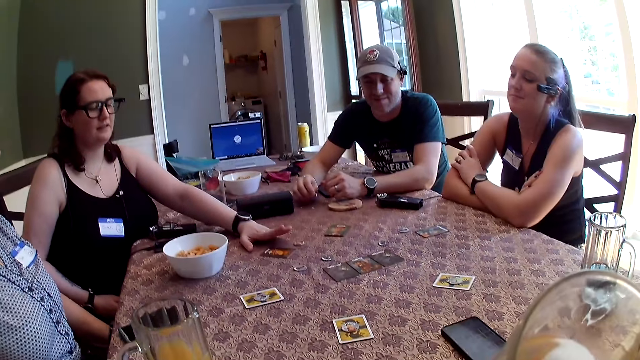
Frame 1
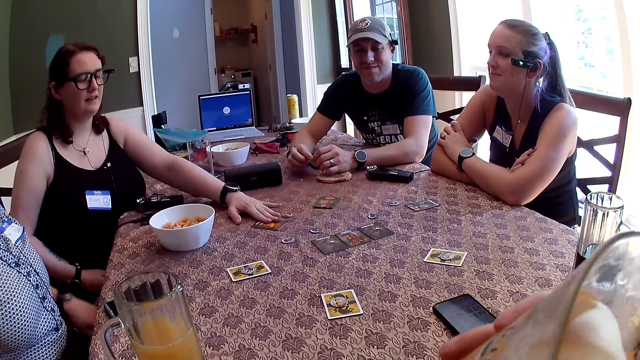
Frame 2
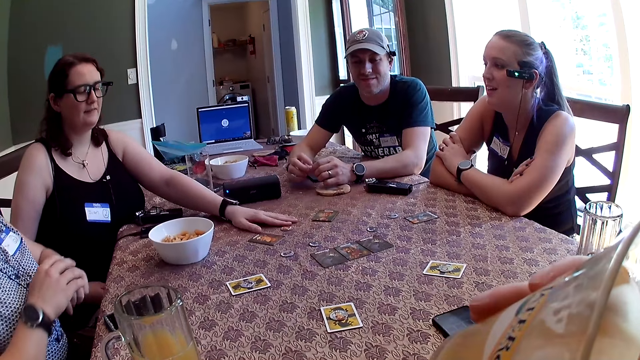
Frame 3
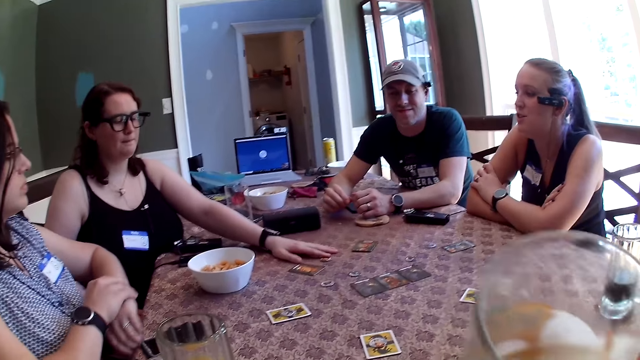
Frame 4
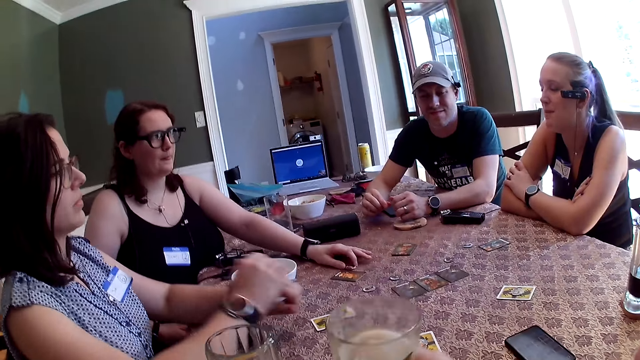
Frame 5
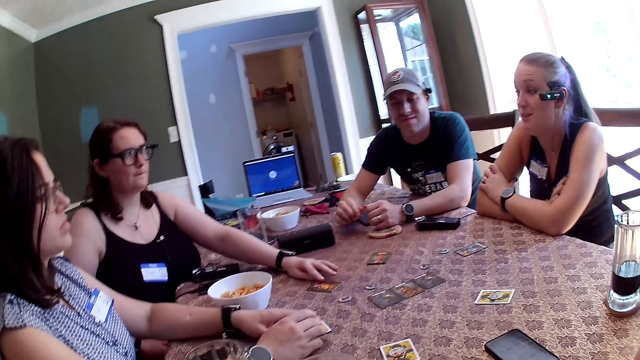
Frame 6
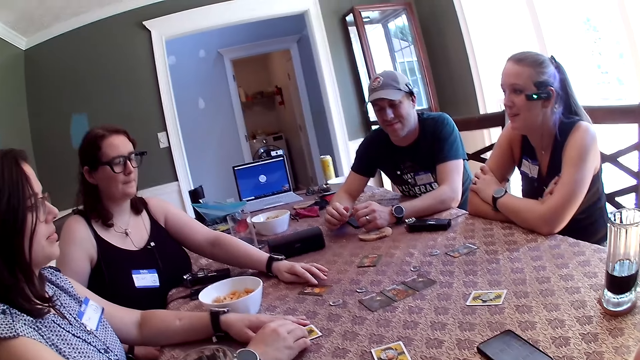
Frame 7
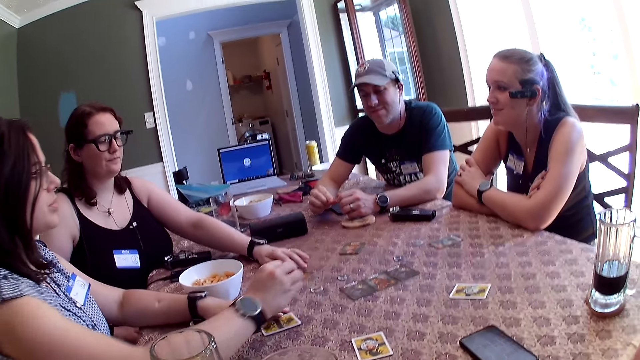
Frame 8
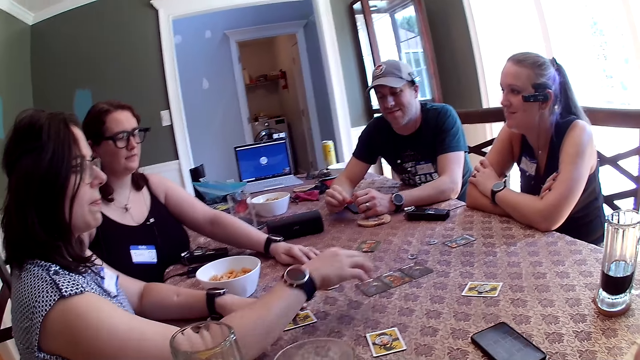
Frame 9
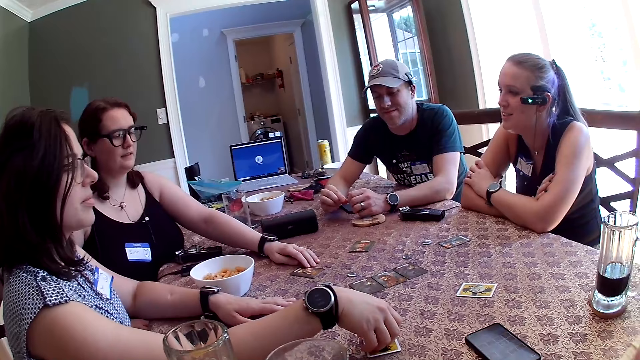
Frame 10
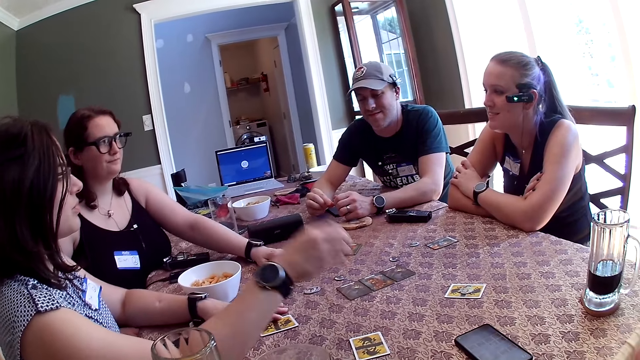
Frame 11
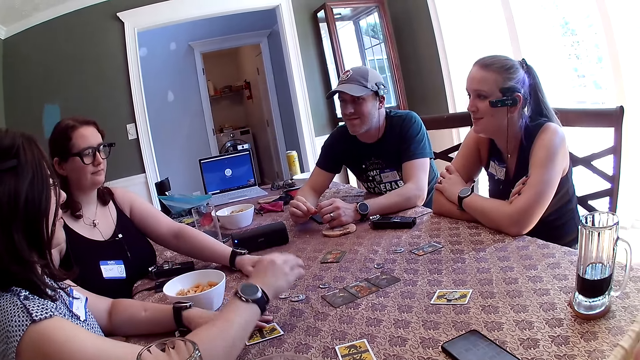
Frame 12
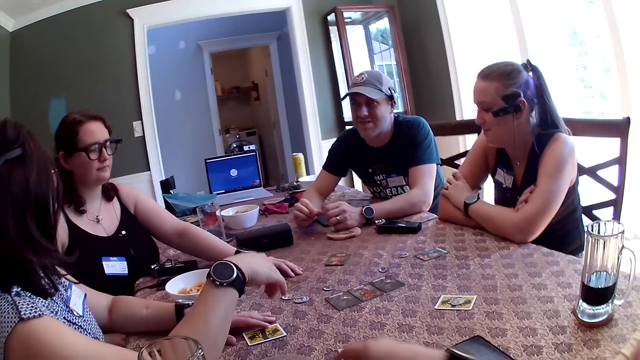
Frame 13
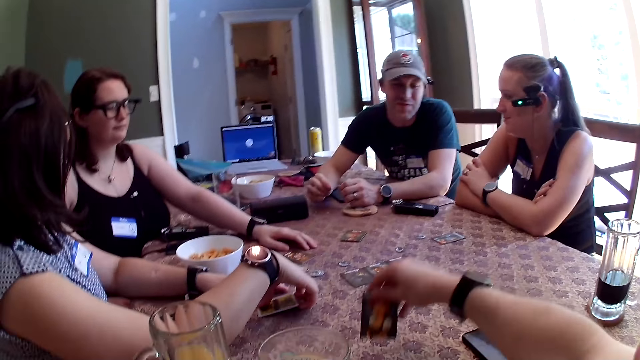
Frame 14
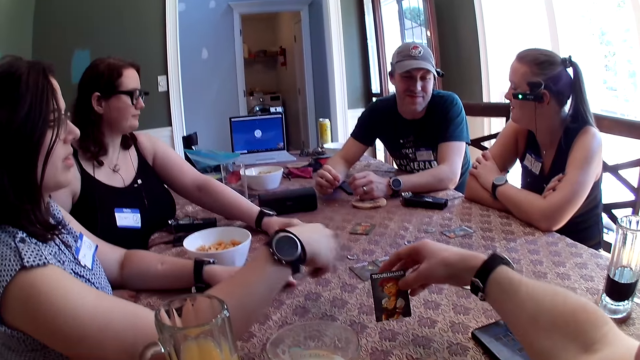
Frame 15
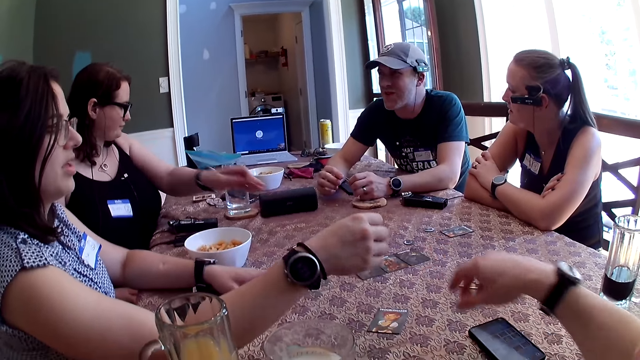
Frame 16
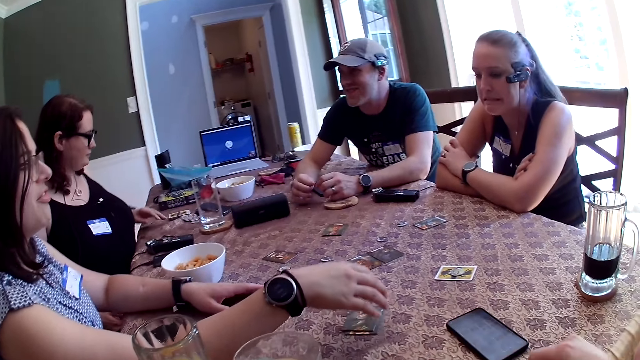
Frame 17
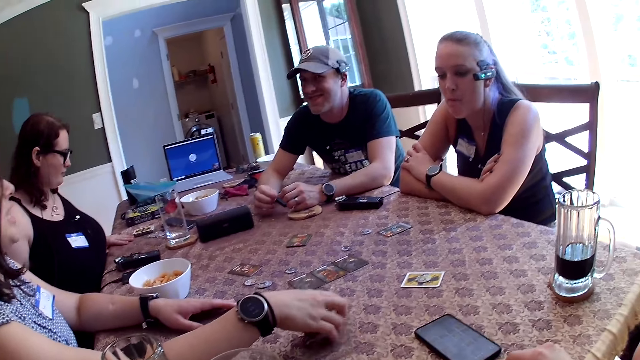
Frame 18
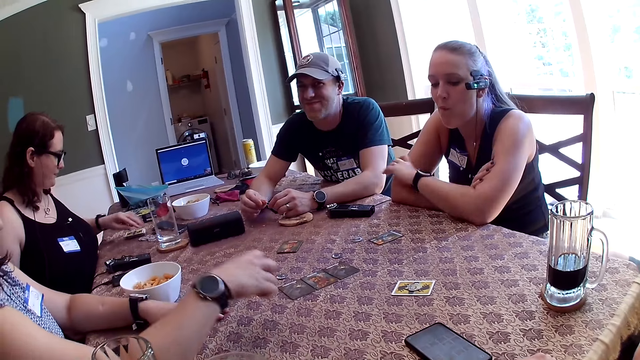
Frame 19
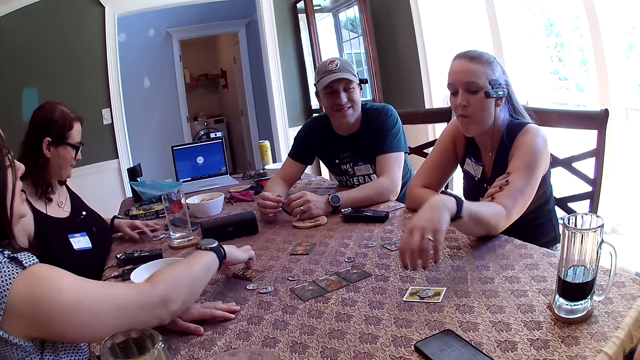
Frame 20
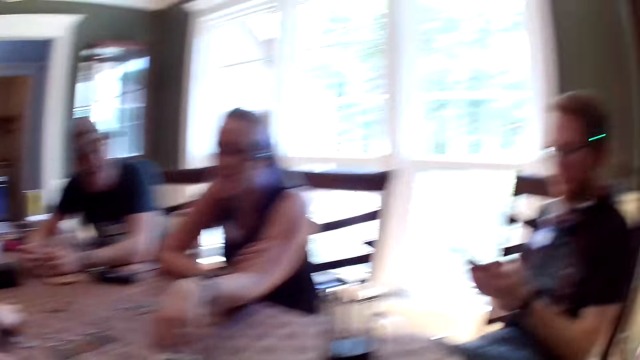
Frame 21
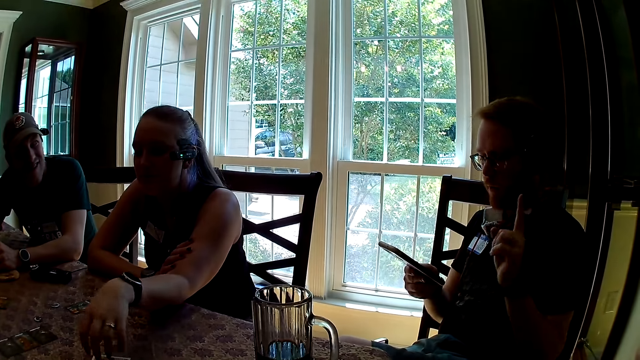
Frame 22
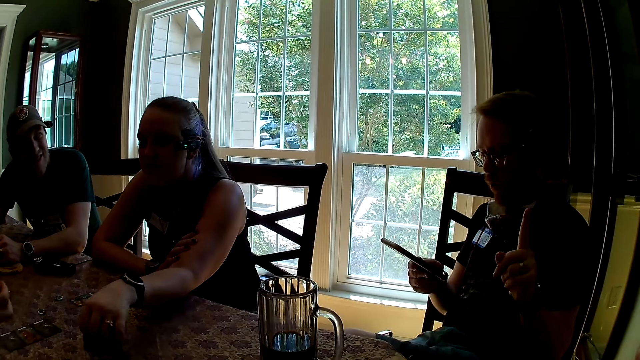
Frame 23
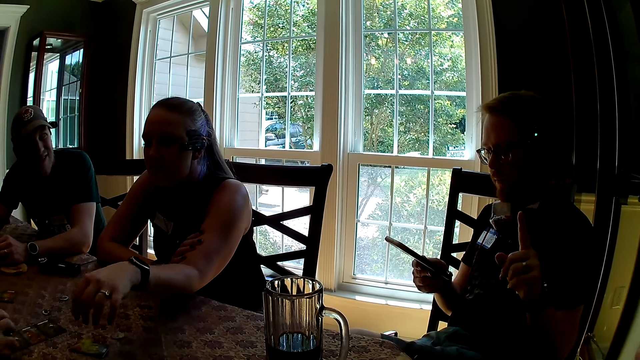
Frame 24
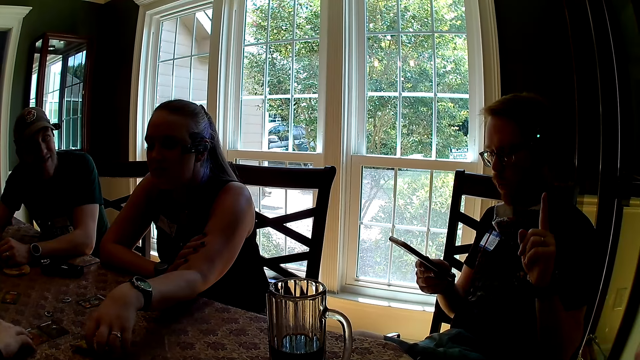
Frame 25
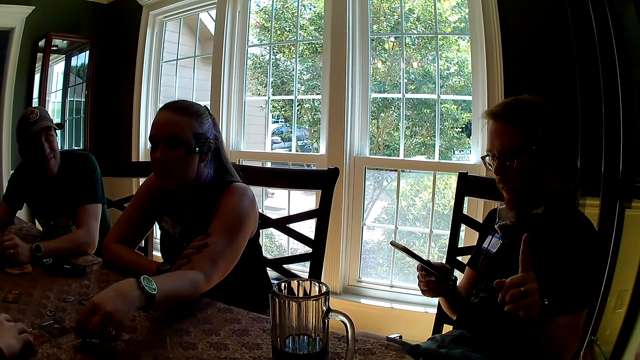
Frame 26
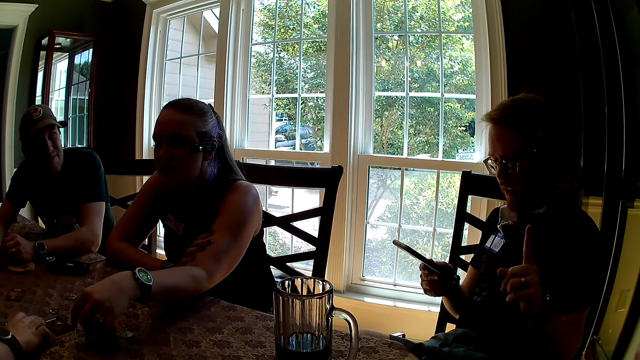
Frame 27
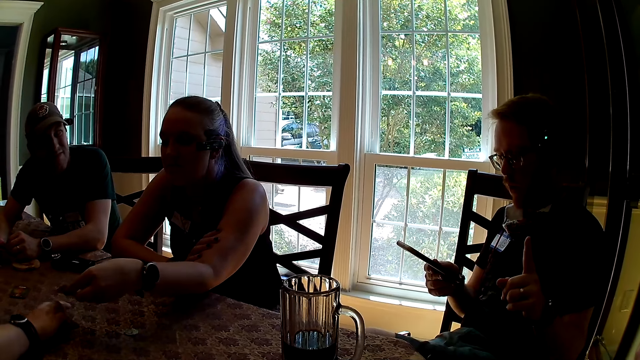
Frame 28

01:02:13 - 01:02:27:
A woman touches the role card on the table with her left hand. A man drinks from a glass cup in his right hand. The camera wearer takes a drink from the glass. The woman plays with the token on the table with her left hand. Another woman adjusts her wristwatch with her right hand. A third woman speaks to the group of people at the table. The camera wearer drops the glass cup in his right hand on the table. The second woman picks up a token on a role card with her right hand and drops the token on the table with her right hand. The camera wearer picks up the role card on the table with his right hand. The second woman picks up a role card on the table with her right hand. The camera wearer drops the role card on the table with his right hand. He holds the card in his right hand. The second woman drops the role card on the table with her right hand, speaks to the group of people at the table, and picks up two role cards on the table with her right hand. The man speaks to the group of people at the table. The first woman touches the token on the table with her left hand. The camera wearer looks around the table. The second woman picks up the role card on the table with her right hand and packs some role cards on the table with her right hand. The third woman picks up the role card on the table with her right hand.

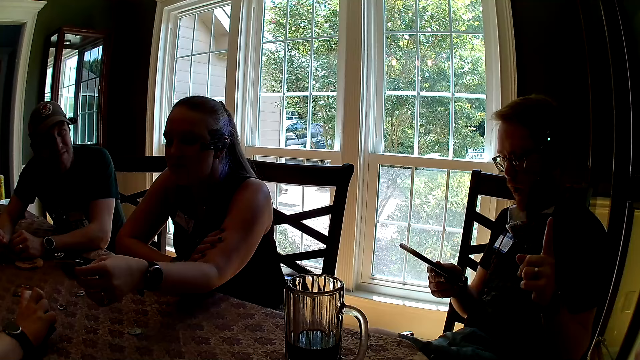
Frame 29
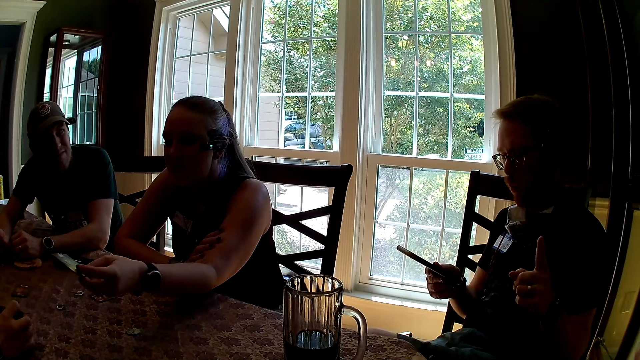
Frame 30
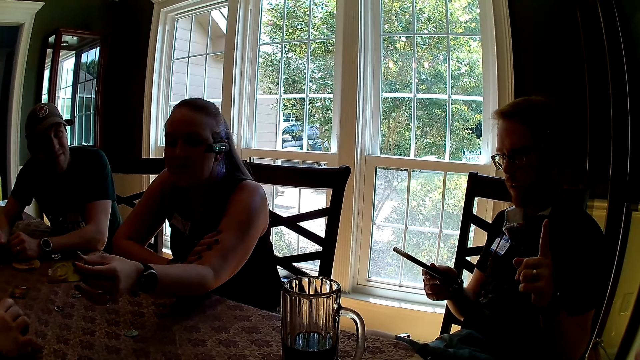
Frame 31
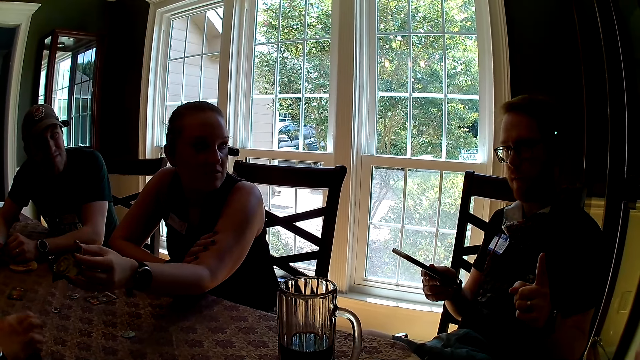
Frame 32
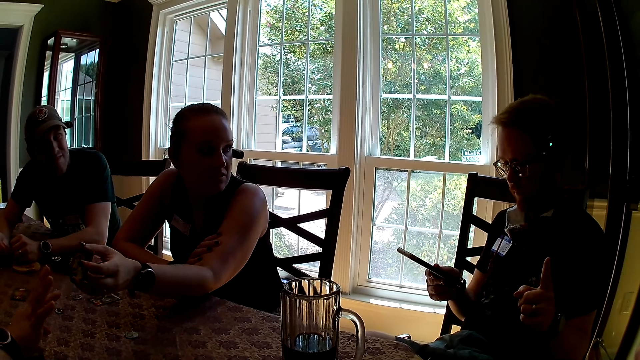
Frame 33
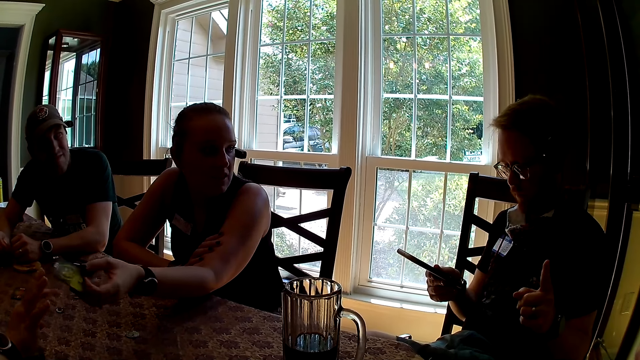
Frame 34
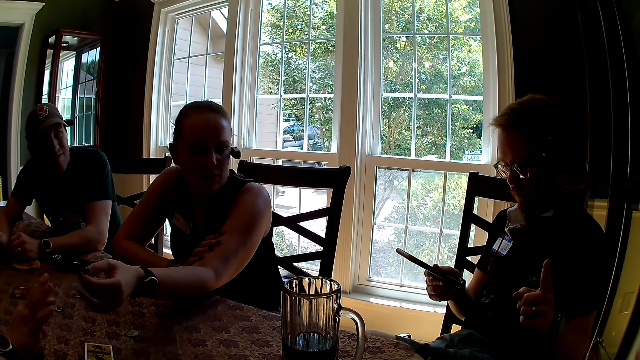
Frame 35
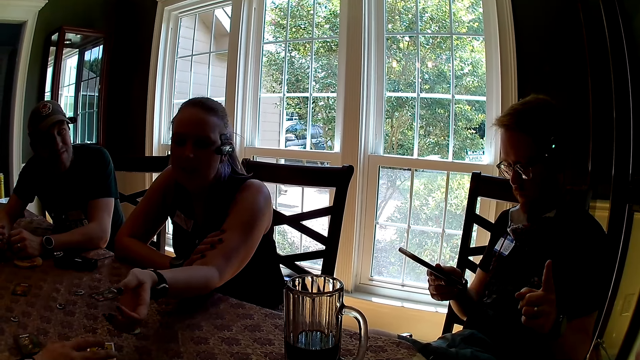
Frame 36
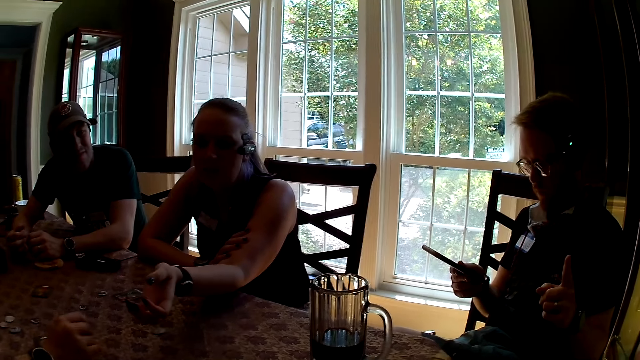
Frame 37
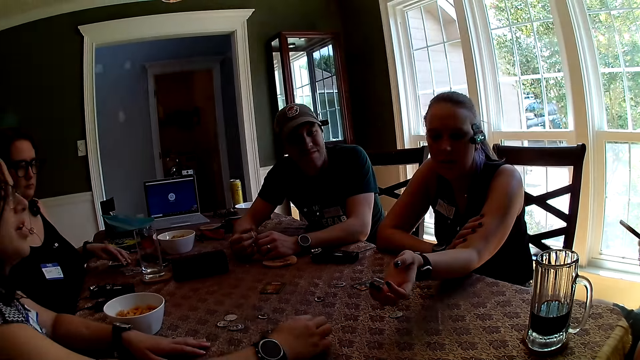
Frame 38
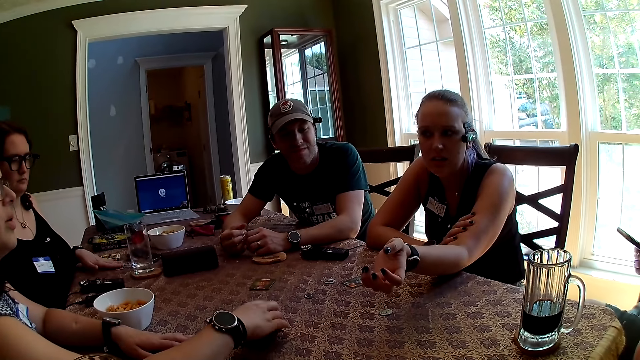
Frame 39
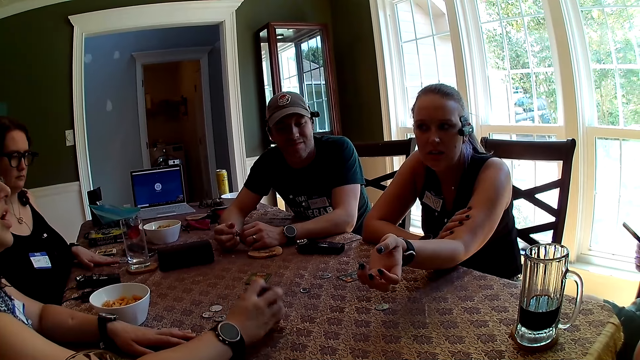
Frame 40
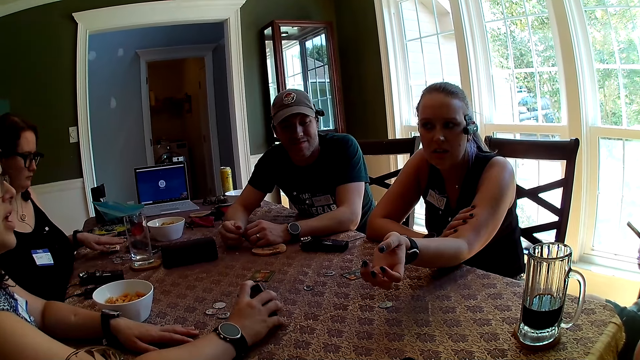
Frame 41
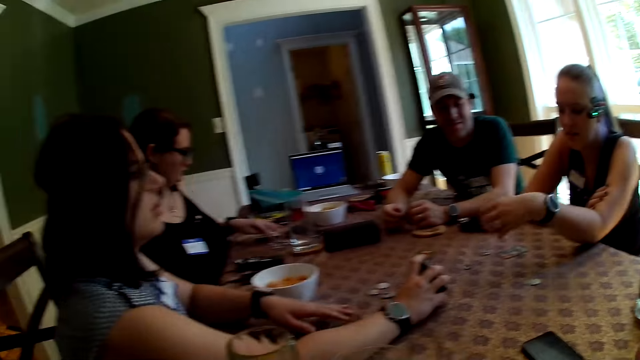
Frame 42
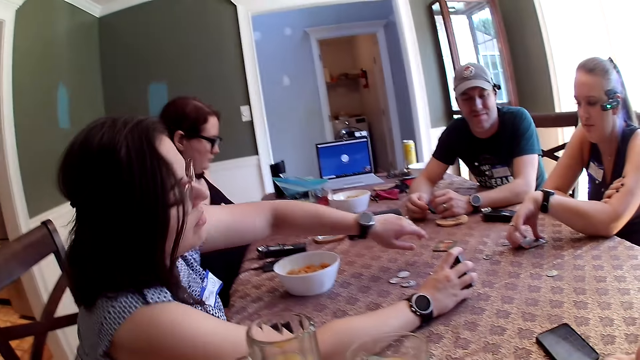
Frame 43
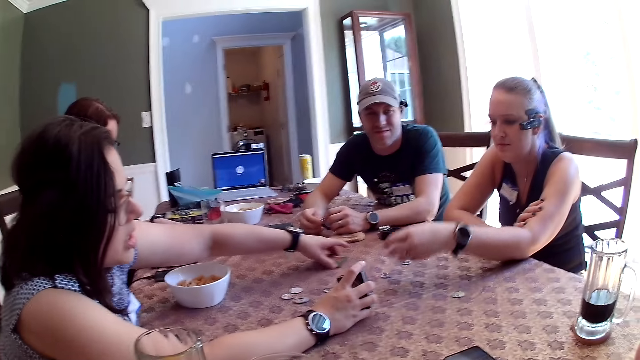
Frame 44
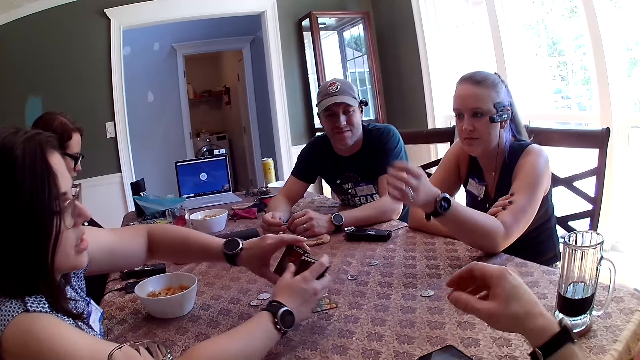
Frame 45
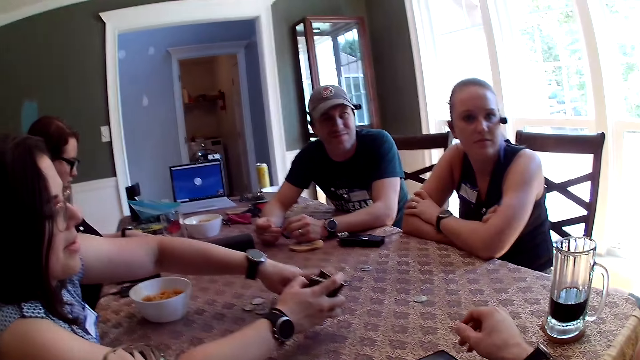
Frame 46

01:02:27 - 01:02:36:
The woman speaks to the man. The woman picks up a role card on the table with her right hand, drops the role card on a pack of role cards with her right hand, and picks up the pack of role cards on the table with her right hand. Another woman throws a role card on the table to the first woman. The camera wearer speaks to the man. The first woman picks up the pack of role cards on the table with her left hand and passes the pack of role cards from her left hand to her right hand. The camera wearer dialogues to the people on the table.
